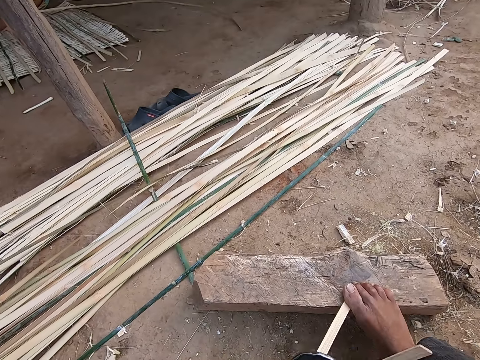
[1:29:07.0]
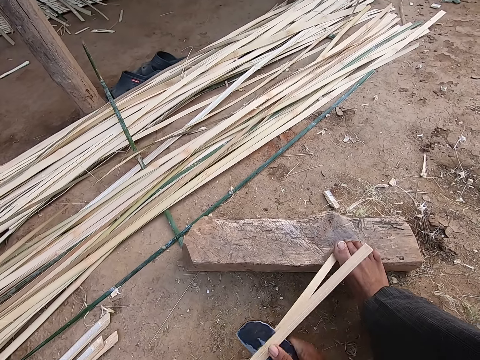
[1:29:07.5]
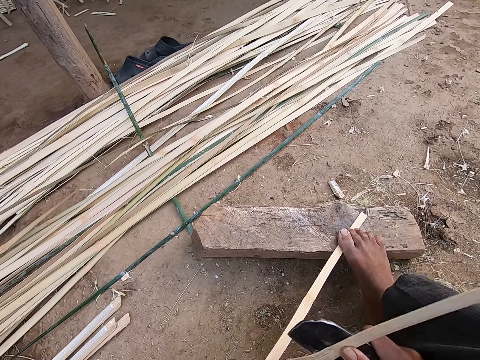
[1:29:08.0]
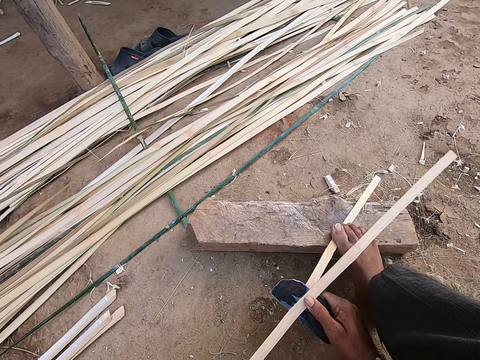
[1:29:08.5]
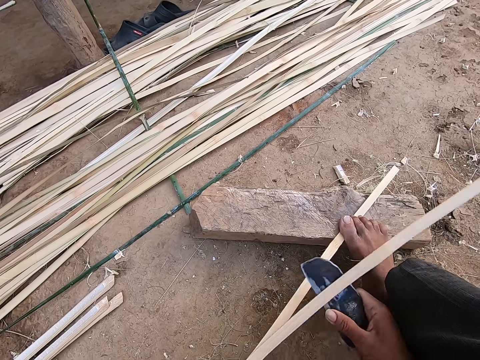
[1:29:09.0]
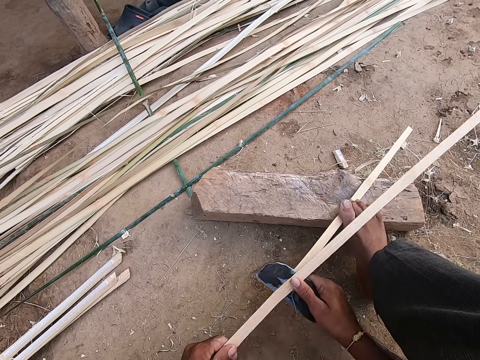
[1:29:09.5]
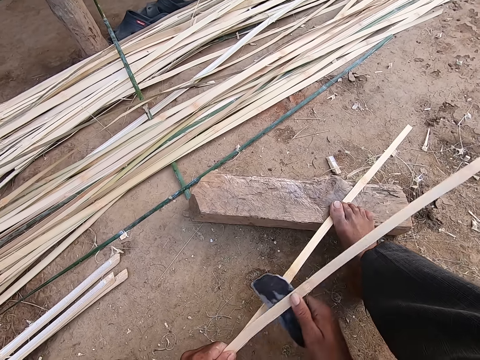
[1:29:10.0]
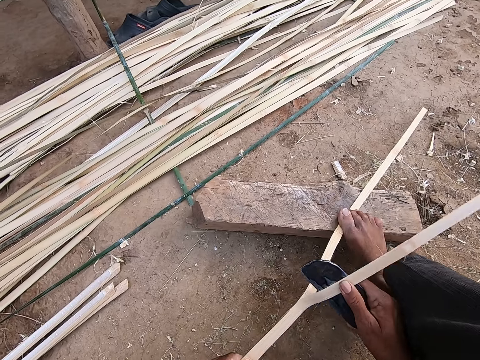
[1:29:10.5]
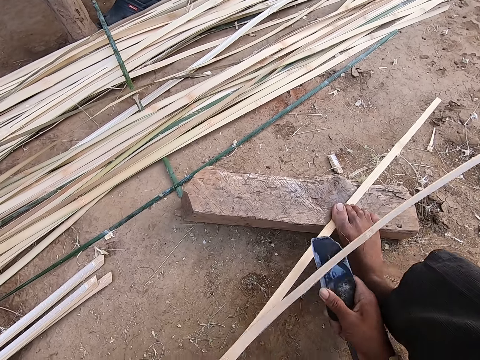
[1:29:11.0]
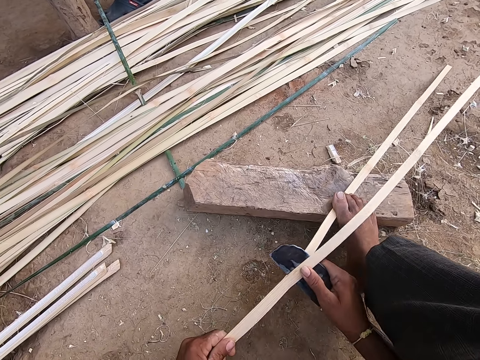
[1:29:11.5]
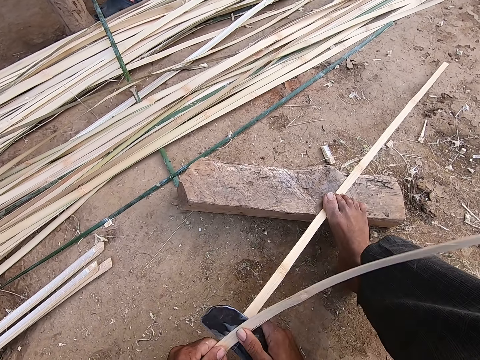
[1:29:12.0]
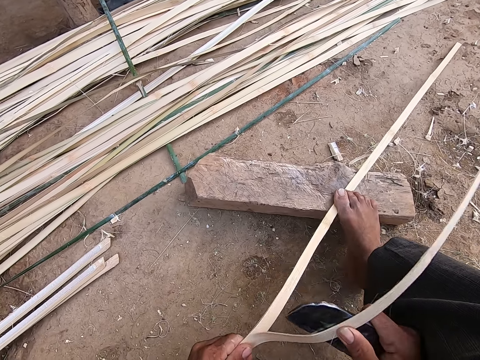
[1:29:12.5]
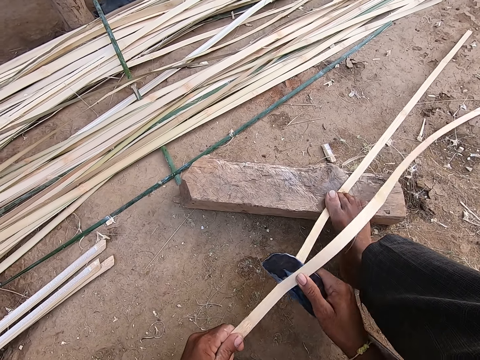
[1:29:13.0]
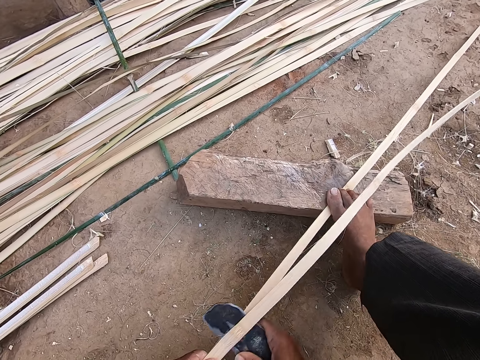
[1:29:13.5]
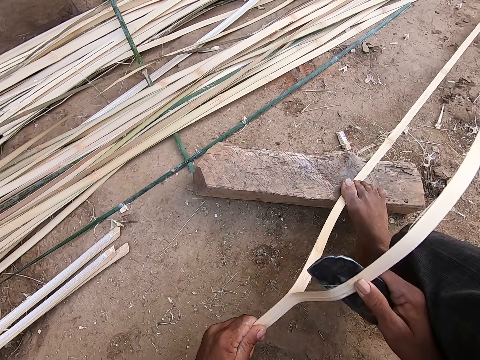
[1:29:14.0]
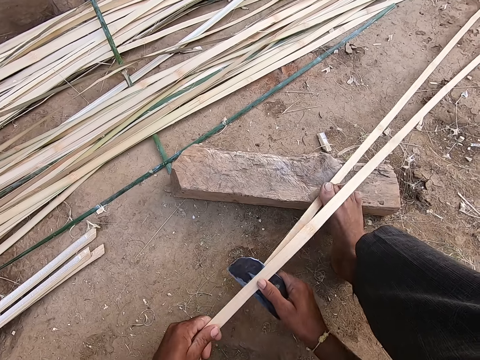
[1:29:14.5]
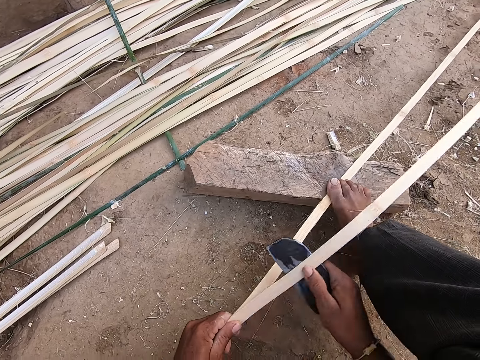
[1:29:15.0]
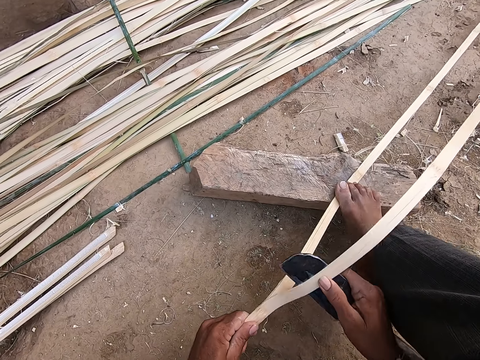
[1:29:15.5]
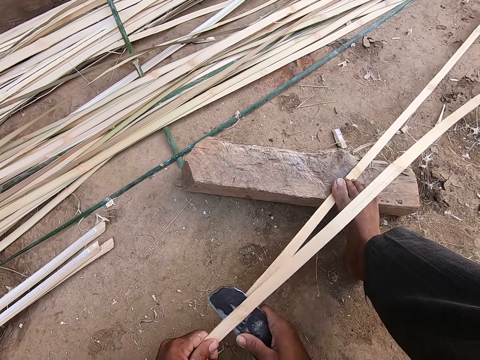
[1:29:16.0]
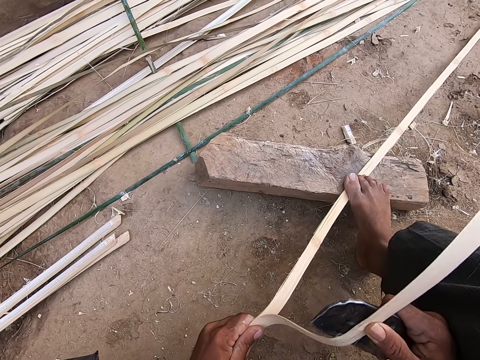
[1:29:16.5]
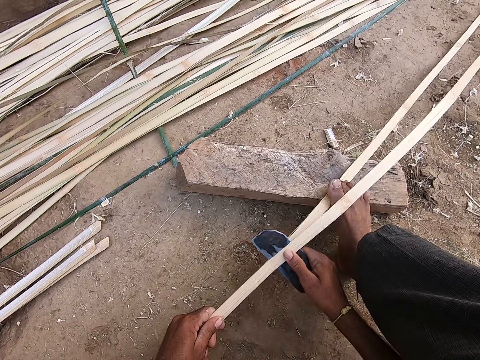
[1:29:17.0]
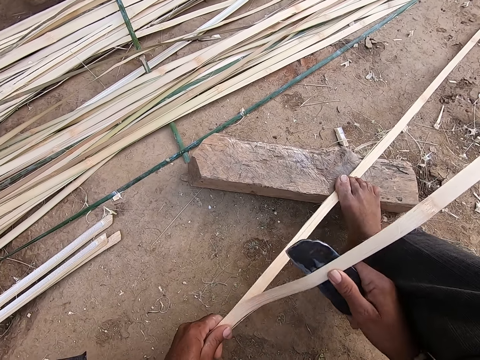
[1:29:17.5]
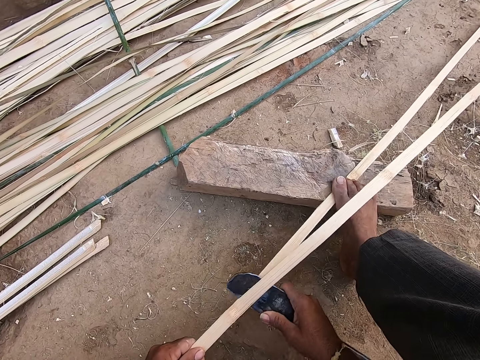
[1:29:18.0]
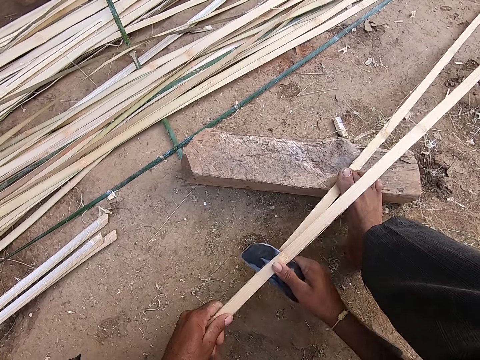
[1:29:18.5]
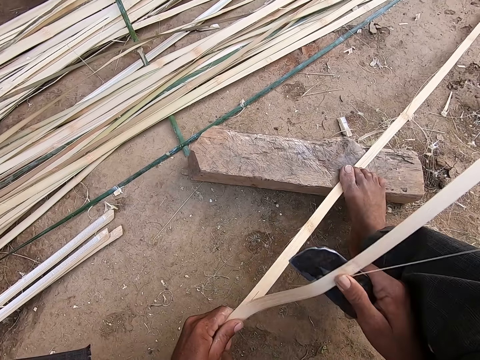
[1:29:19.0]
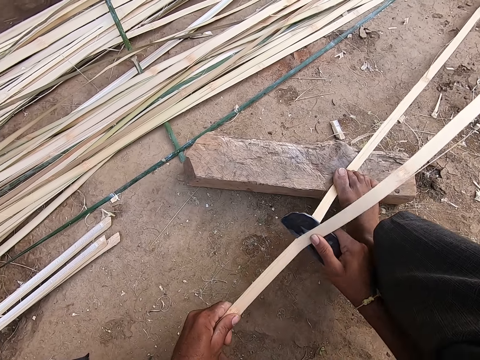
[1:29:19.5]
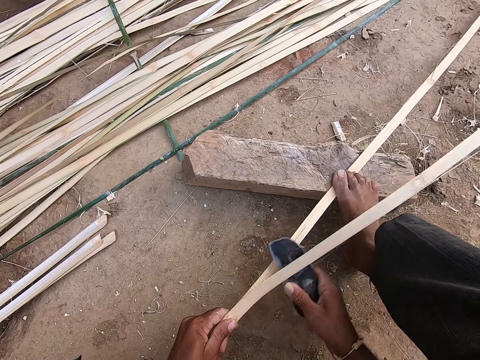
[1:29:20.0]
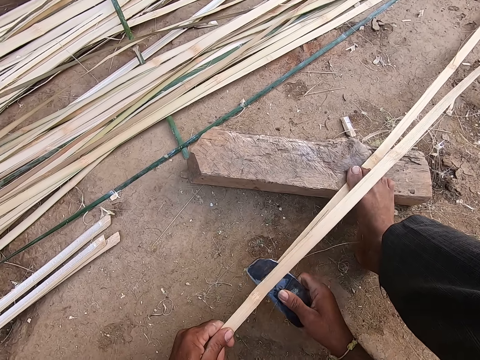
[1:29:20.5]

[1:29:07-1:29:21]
The camera wearer speaks to a woman. He slices the bamboo strip or papyrus reed with the knife or cutter in his right hand. The woman speaks to the camera wearer. The camera wearer cuts the papyrus reed with the cutter.

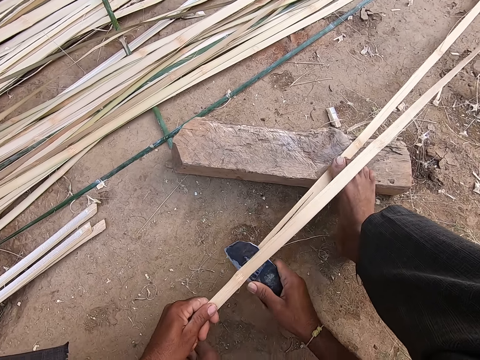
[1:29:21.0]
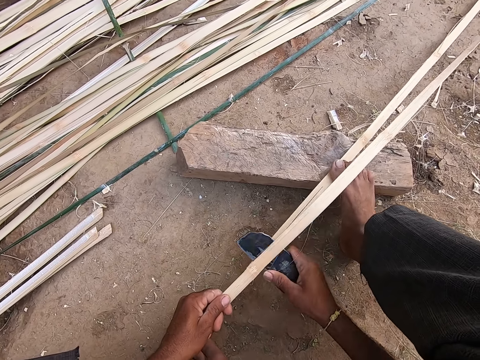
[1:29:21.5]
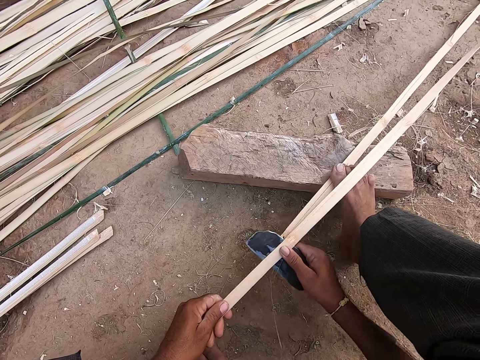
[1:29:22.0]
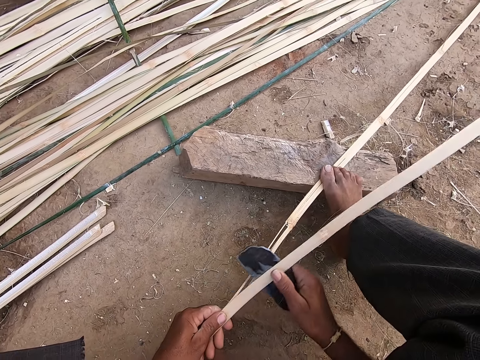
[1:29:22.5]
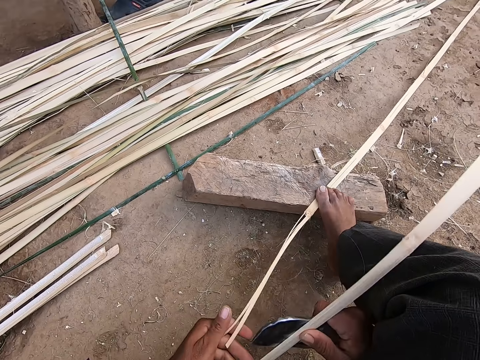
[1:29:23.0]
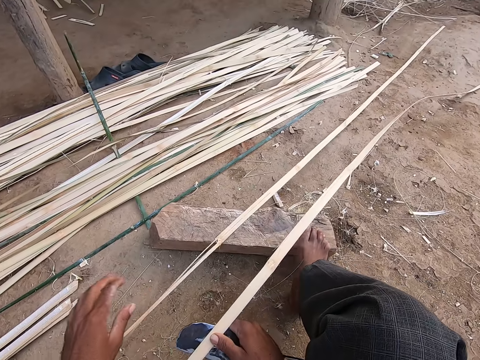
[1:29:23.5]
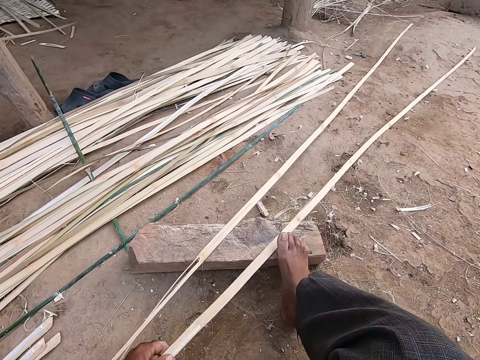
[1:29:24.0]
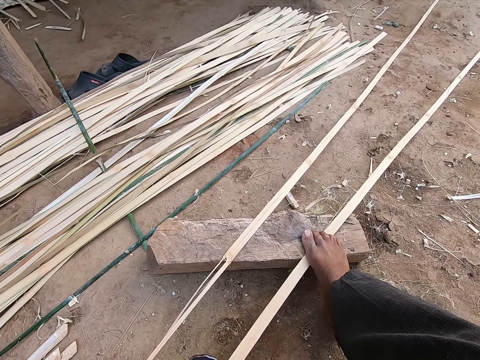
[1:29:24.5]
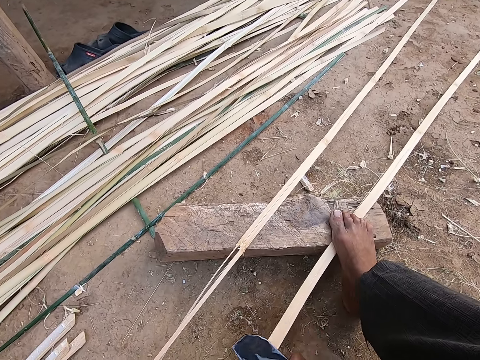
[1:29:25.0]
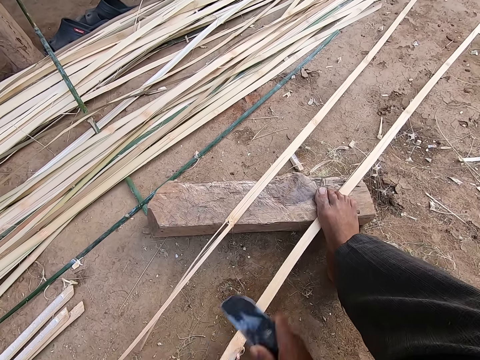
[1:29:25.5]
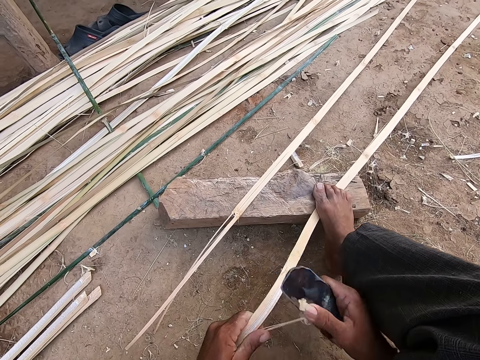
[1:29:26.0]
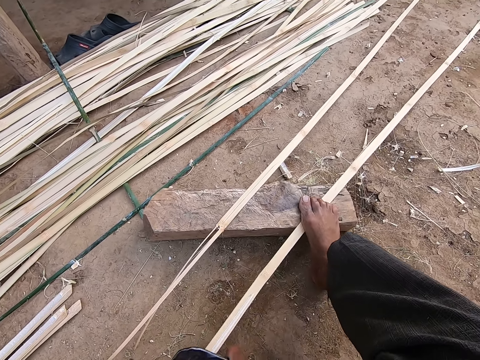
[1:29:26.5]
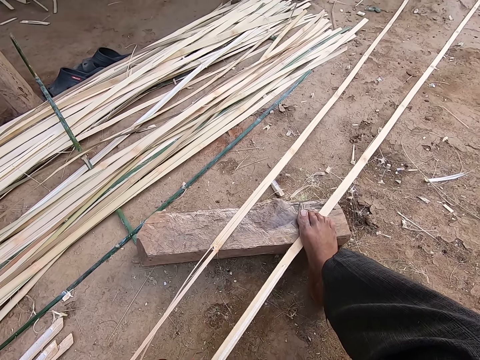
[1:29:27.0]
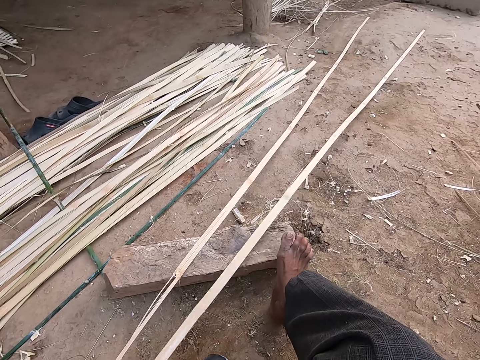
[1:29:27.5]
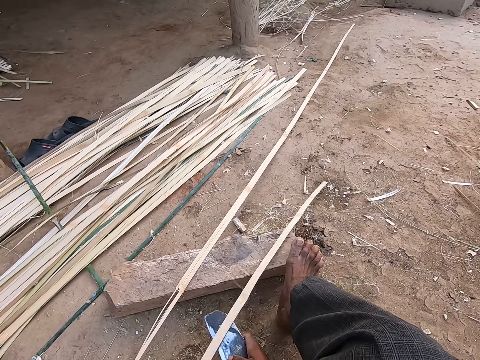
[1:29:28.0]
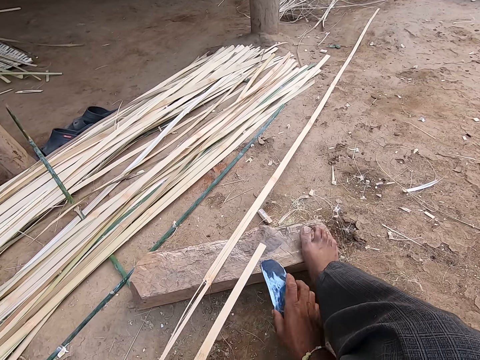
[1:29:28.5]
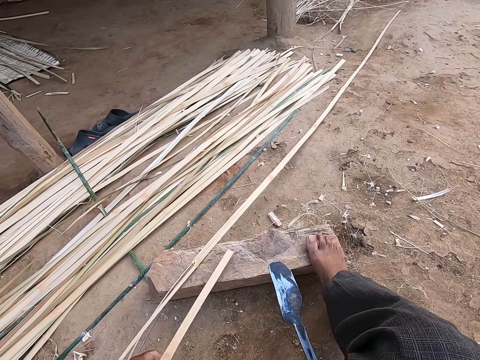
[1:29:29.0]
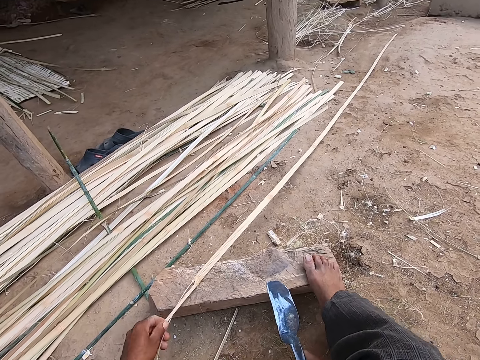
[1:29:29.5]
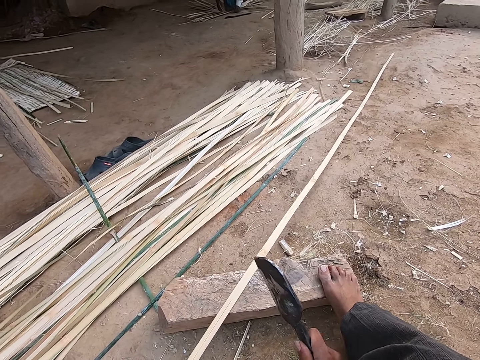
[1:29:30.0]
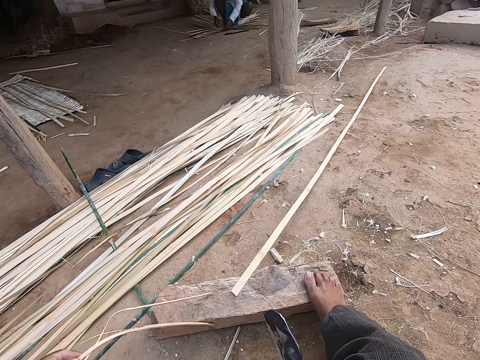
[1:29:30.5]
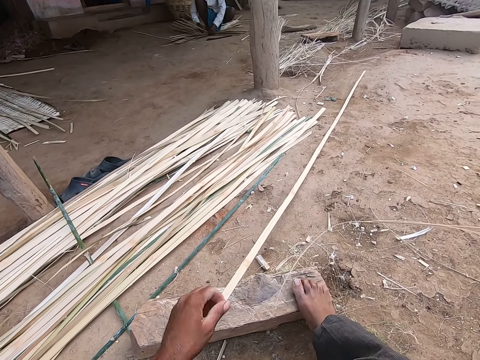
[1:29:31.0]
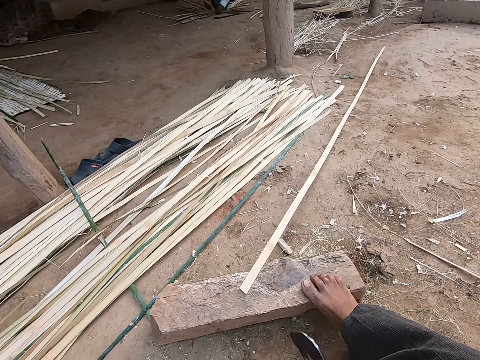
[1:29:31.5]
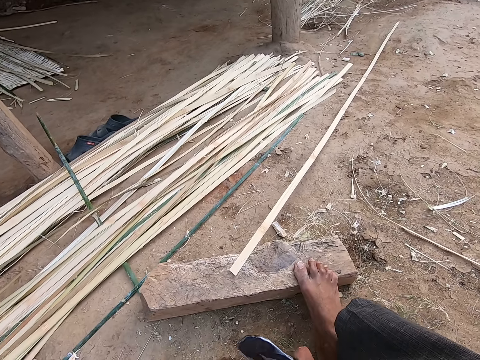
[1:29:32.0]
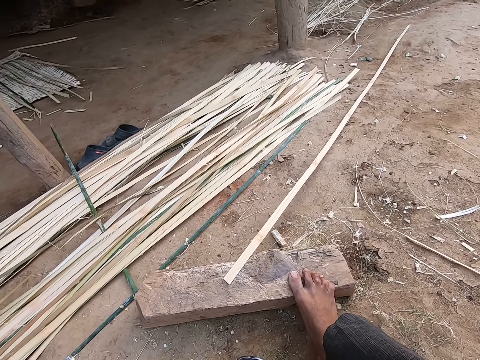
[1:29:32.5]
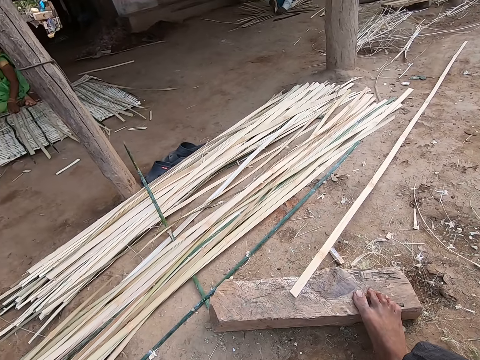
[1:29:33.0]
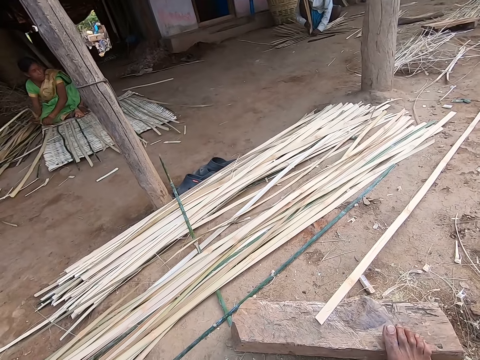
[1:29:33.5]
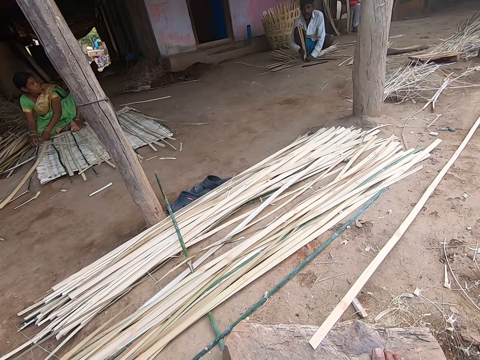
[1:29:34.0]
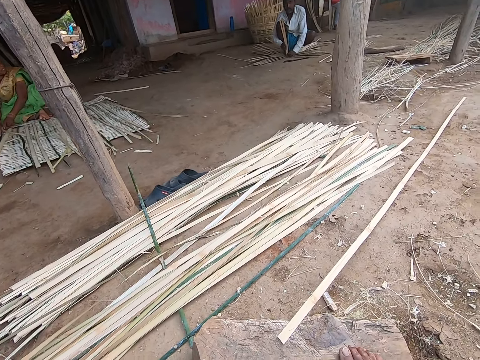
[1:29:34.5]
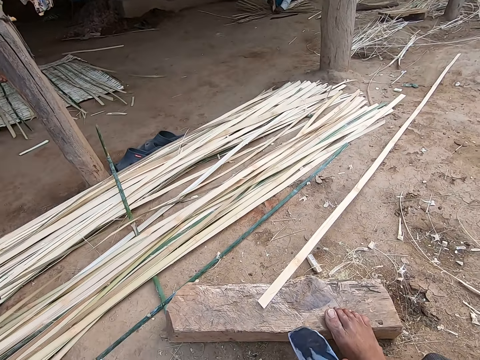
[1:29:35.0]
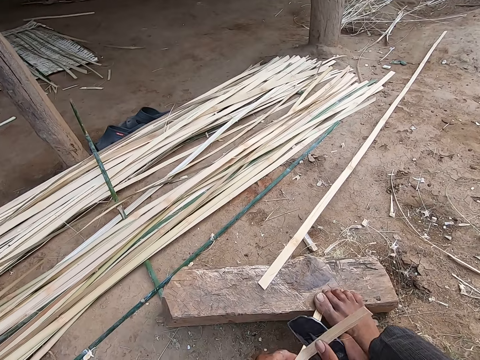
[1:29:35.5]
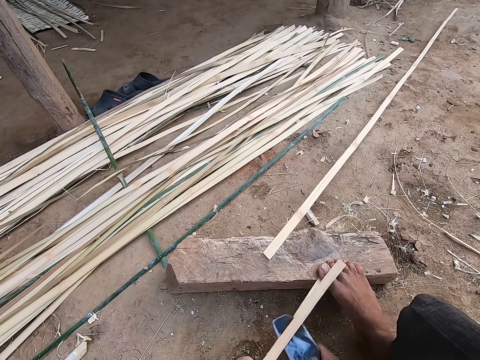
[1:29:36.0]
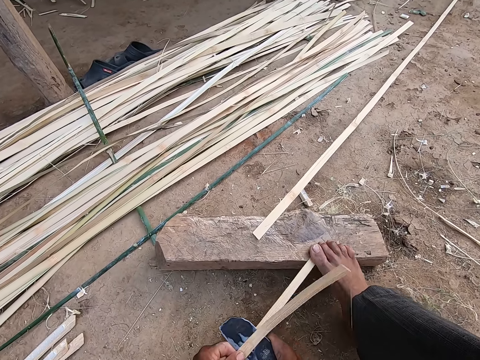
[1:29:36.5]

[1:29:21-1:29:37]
The camera wearer cuts the papyrus reed or bamboo strip with a cutter or knife. He speaks to a woman. He speaks to the woman again. He drops a piece of the reed. He scrapes the bamboo strip with the knife in his right hand. He pulls the papyrus reed. He drops the knife on the plank with his right hand. He speaks to a man. He drops the bamboo strip on the ground with his left hand. He holds the bamboo strip on the plank with his left hand. He picks up the knife from the plank with his right hand. He picks a reed piece. He cuts the bamboo strip on the plank with the knife in his right hand. He holds the cutter. He throws a bamboo strand on the ground with his left hand. He picks the bamboo strip from the ground with his left hand. He slices the bamboo strip with the knife in his right hand. He speaks to the woman and looks at the woman. The woman speaks to the camera wearer. The camera wearer places his right leg on the bamboo strip on the plank. He slices the bamboo strip with the knife in his right hand.
